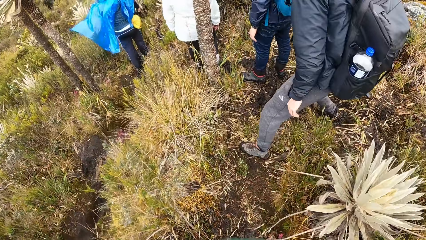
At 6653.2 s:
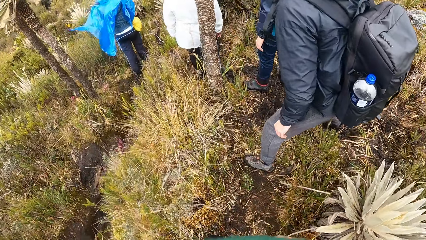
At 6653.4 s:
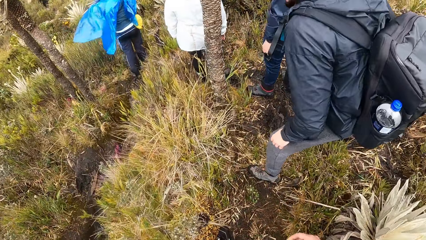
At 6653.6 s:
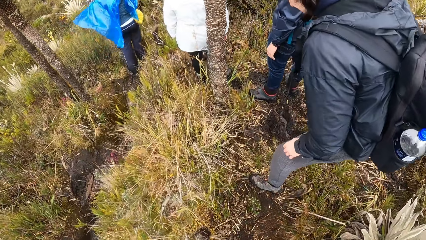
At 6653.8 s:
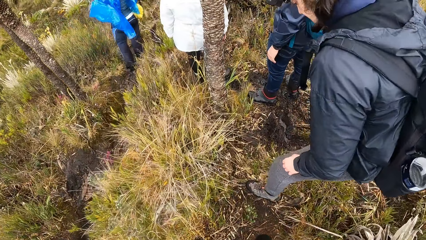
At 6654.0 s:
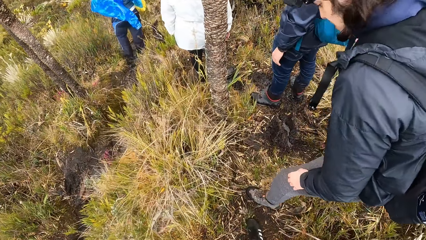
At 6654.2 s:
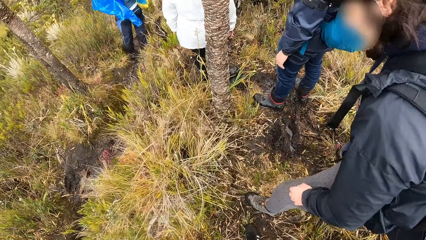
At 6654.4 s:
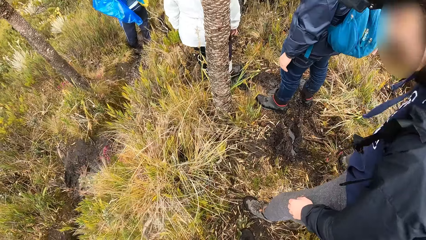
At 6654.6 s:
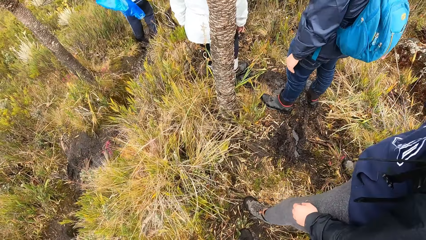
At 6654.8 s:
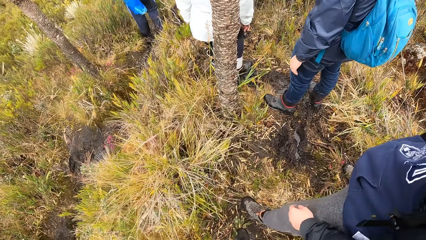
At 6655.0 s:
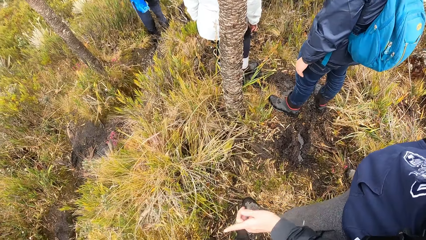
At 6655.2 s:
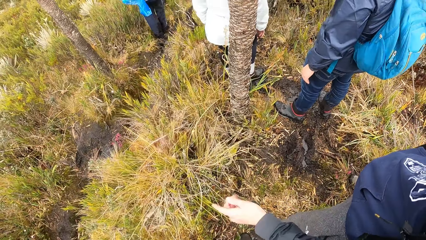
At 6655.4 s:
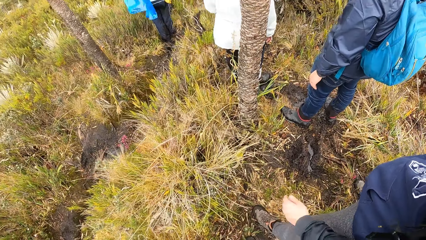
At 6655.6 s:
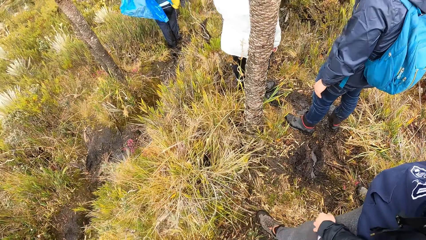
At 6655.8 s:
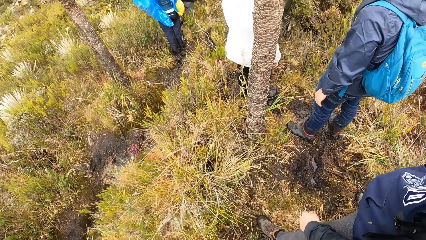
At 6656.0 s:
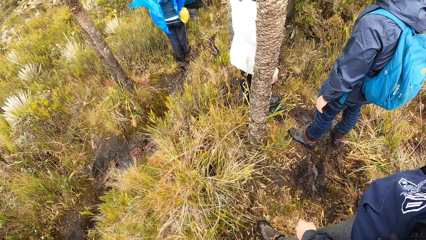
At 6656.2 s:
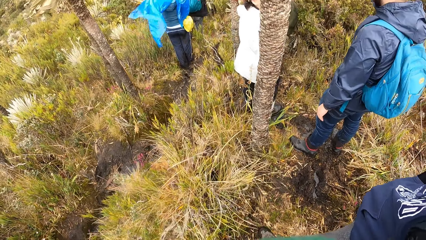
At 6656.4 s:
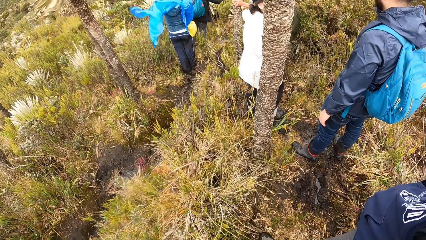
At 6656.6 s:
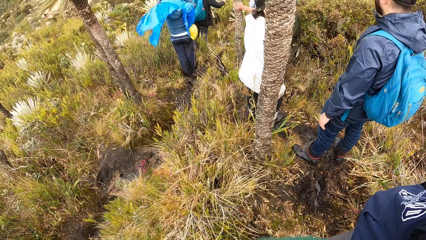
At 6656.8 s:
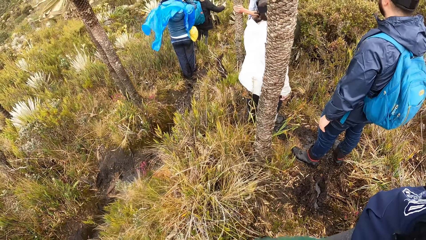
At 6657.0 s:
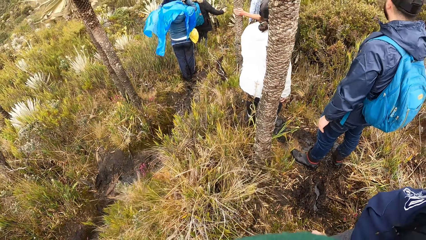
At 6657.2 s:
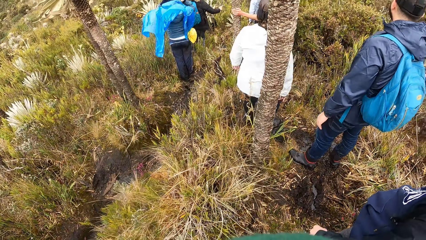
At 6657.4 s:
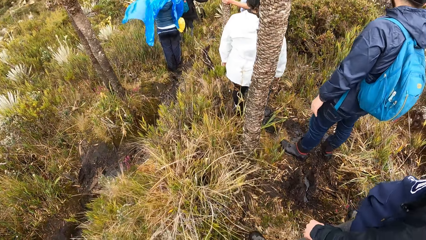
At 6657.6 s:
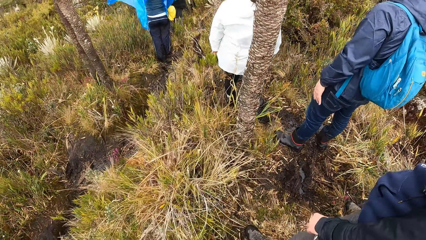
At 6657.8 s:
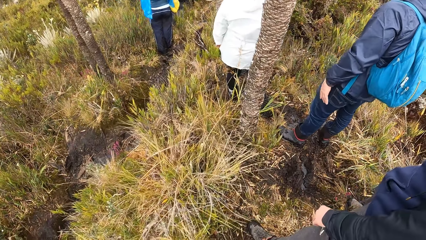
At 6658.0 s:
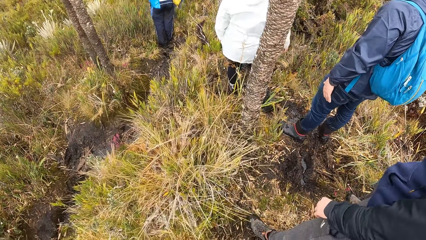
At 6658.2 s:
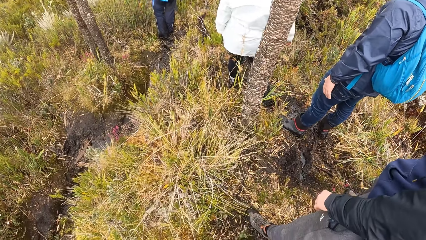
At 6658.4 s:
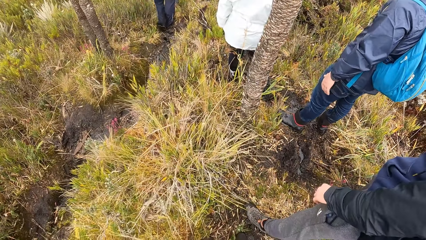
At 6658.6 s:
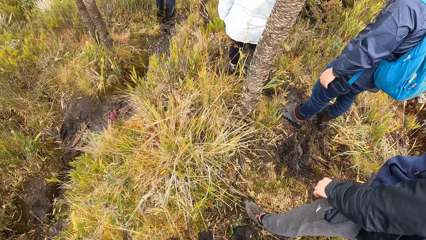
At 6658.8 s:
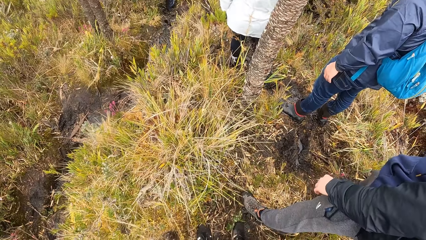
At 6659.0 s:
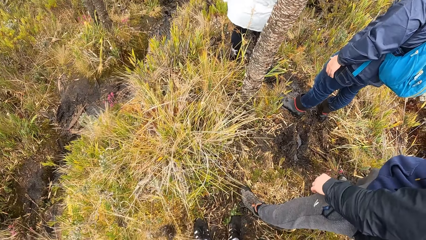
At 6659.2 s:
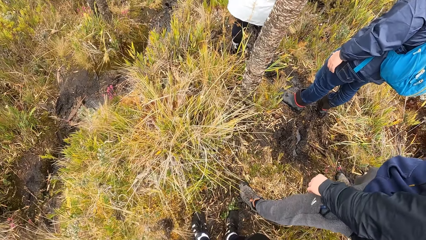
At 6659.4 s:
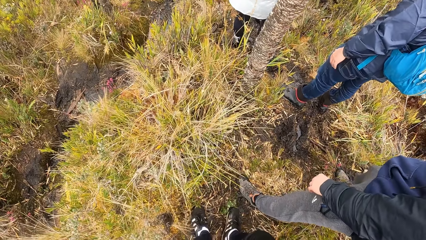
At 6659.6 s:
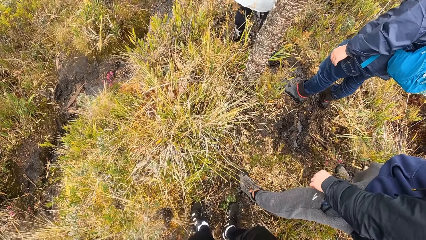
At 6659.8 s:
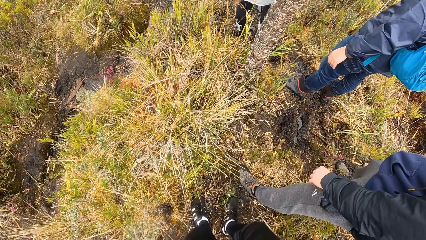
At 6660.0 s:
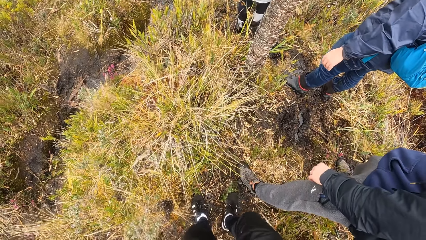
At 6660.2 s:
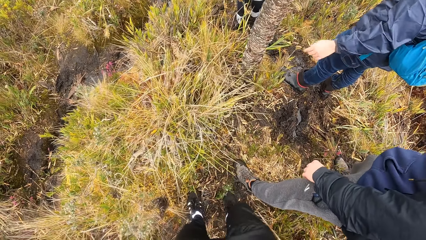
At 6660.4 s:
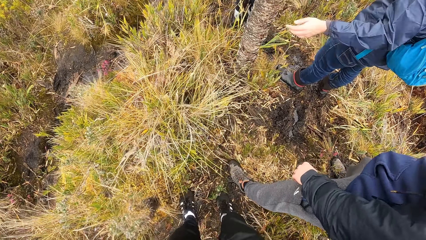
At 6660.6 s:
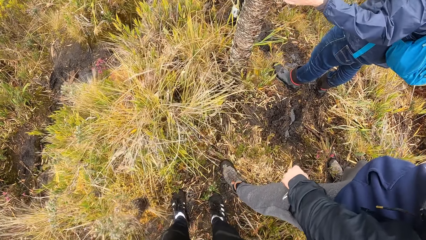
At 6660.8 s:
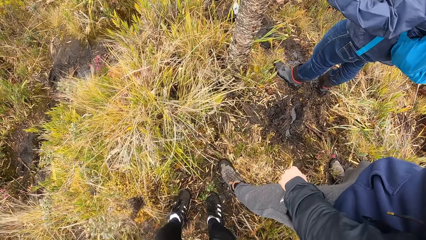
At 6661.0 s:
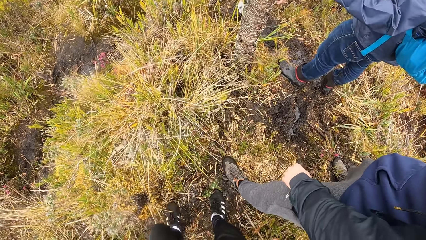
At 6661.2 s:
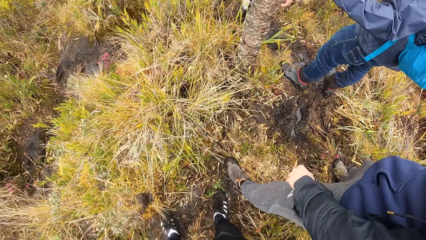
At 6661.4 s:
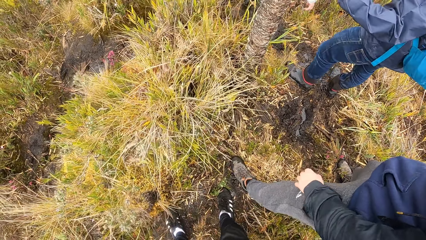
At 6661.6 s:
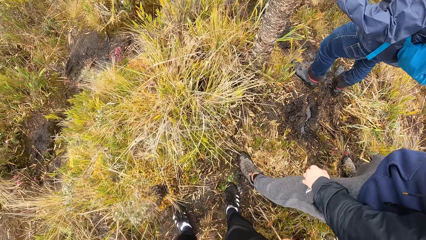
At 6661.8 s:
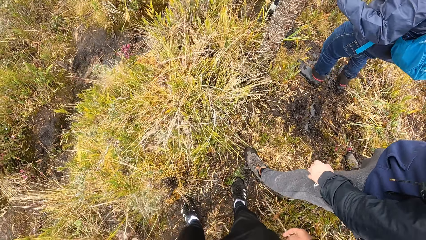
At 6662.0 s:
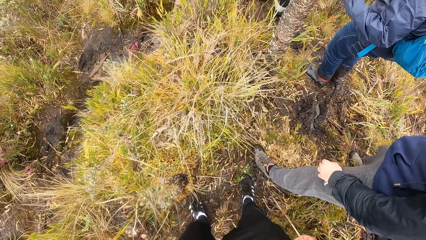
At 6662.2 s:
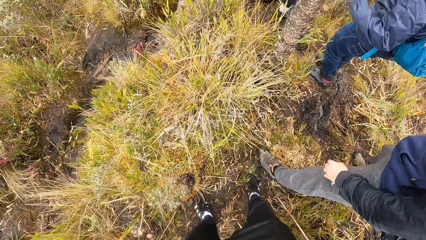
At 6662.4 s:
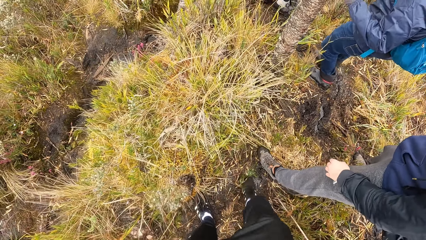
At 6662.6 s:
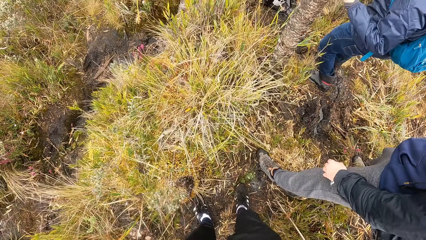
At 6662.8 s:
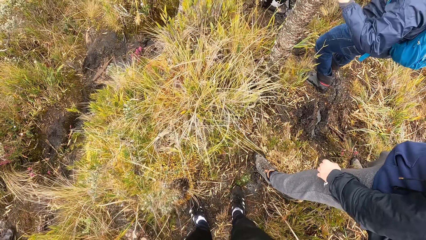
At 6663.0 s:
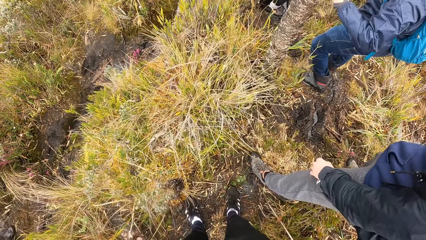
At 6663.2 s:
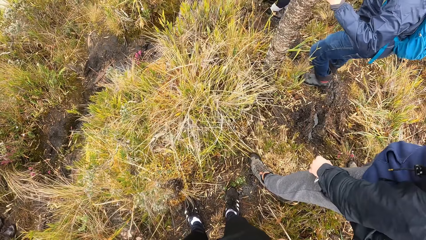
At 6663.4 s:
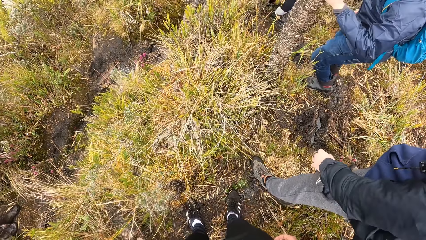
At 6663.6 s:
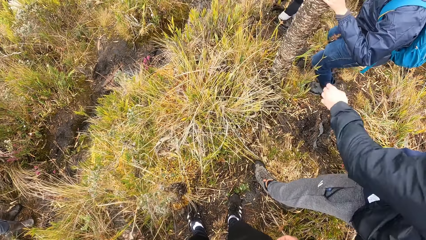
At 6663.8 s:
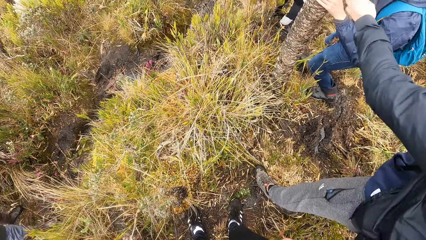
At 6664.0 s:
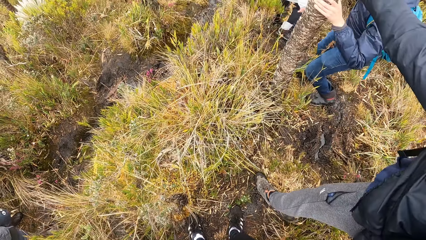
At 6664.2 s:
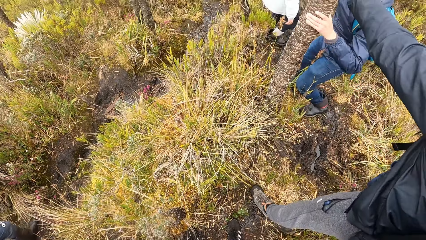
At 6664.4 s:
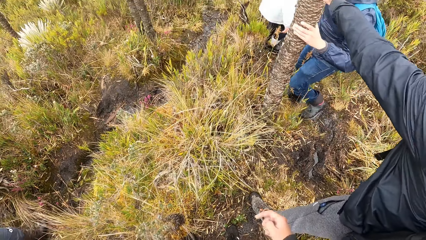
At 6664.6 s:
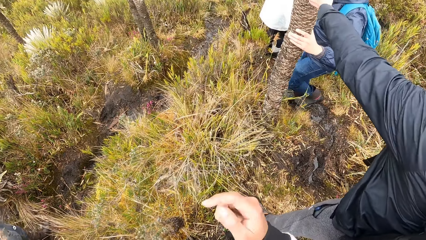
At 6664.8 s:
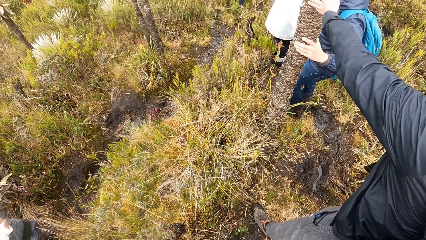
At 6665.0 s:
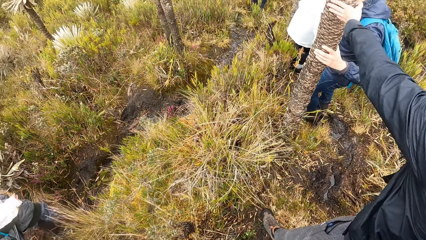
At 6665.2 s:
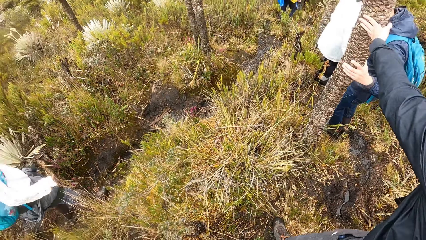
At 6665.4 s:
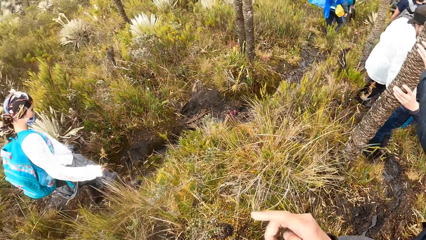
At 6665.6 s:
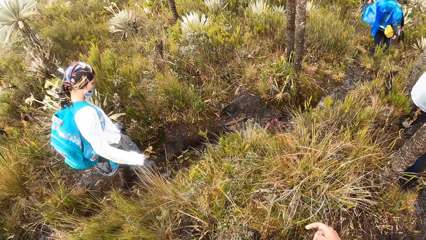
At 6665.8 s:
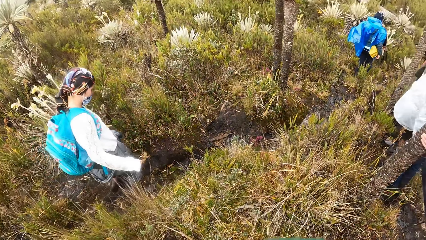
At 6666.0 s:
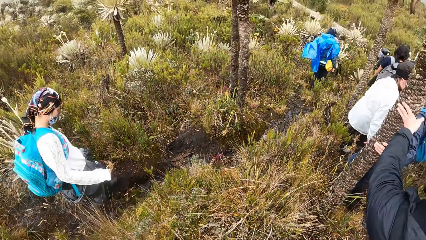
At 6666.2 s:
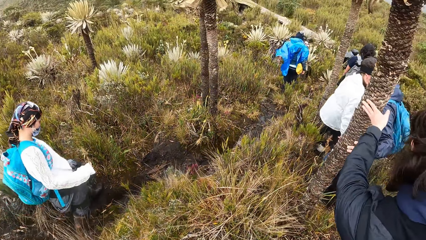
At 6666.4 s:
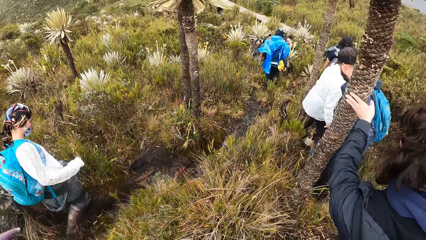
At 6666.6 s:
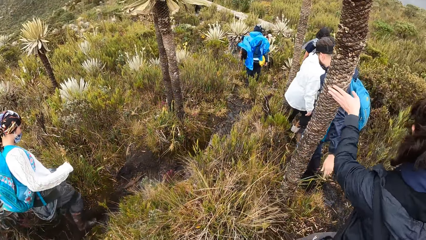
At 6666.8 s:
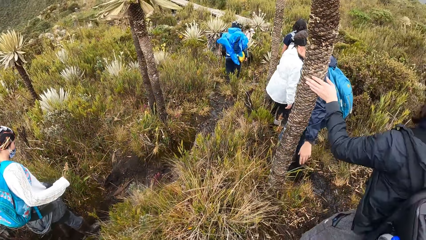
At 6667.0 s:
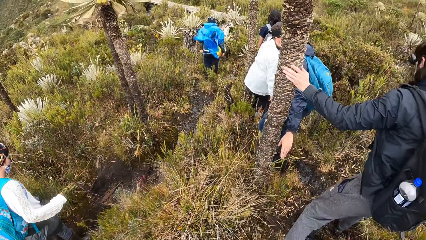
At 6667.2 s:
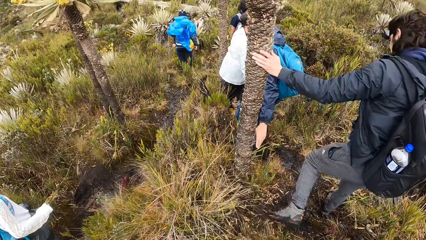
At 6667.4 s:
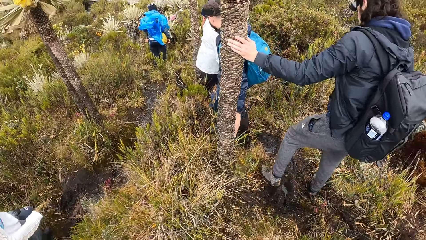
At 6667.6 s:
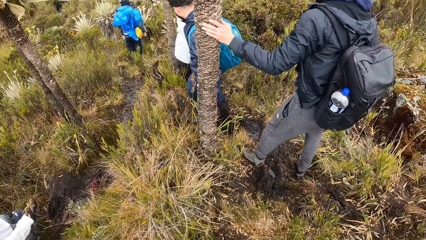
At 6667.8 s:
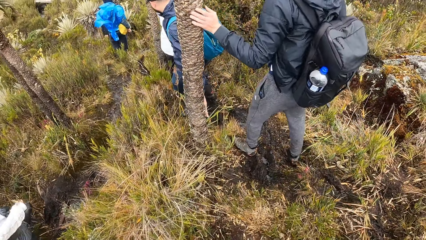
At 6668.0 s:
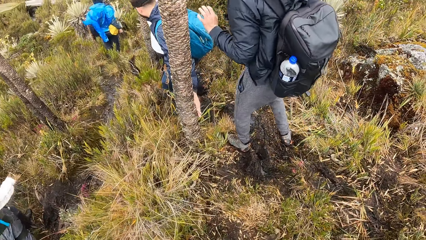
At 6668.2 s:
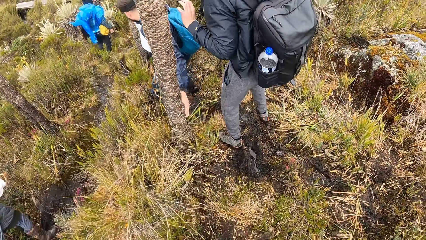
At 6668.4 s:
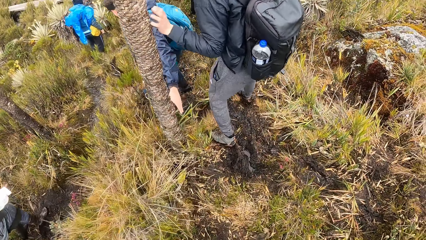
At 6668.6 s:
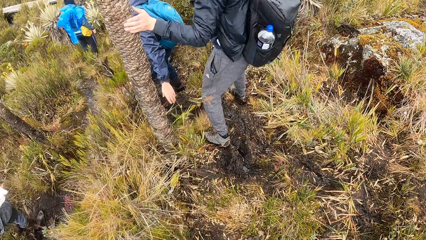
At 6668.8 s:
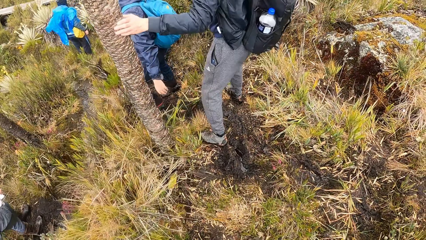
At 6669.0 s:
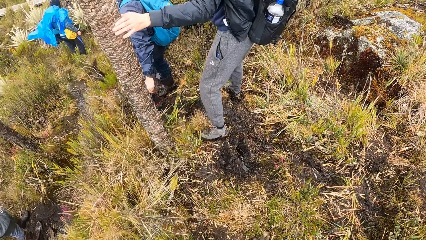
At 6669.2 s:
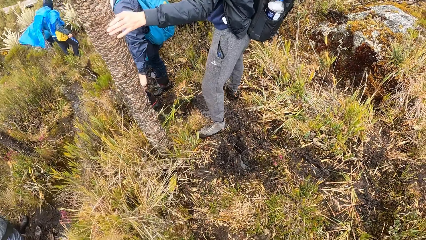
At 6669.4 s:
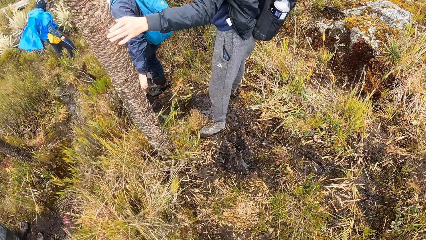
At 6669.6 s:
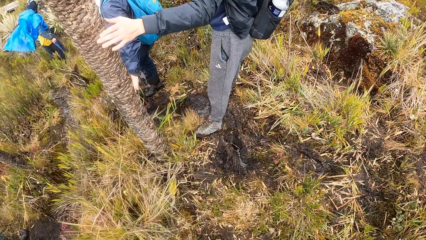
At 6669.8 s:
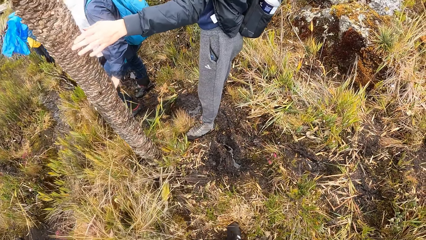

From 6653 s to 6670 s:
The camera wearer stares at the field. A man touches a tree with his left hand. The camera wearer lifts his right hand. The man holds the tree with the left hand. The camera wearer drops his right hand. He walks in the field.
